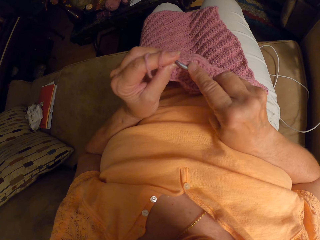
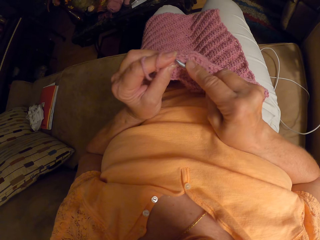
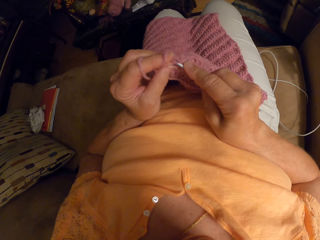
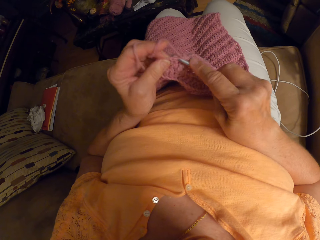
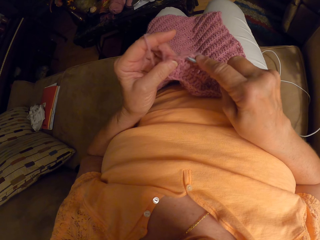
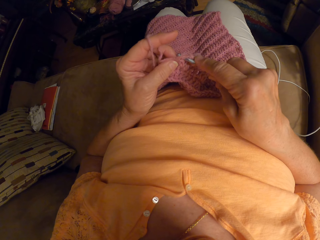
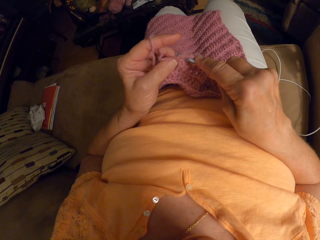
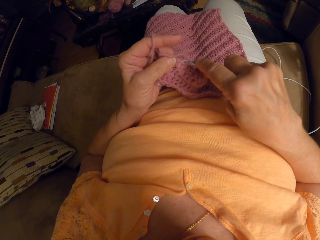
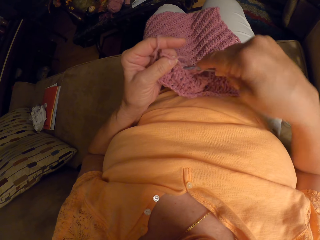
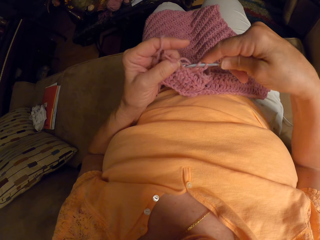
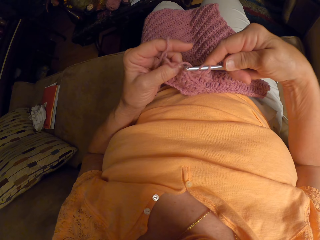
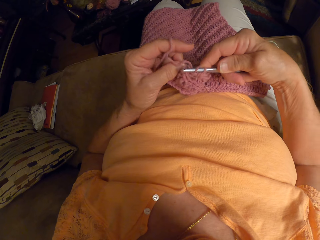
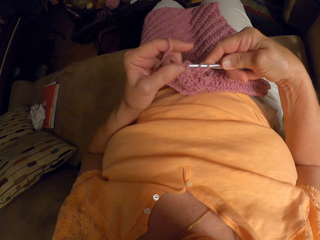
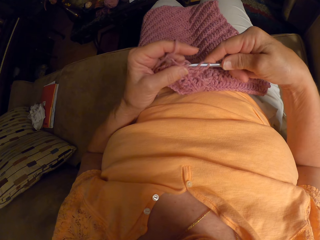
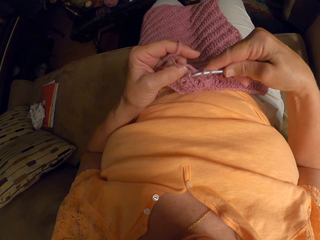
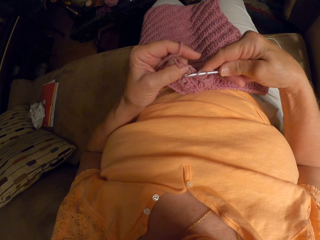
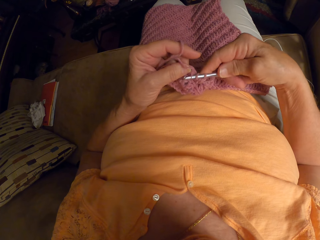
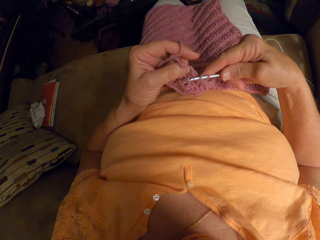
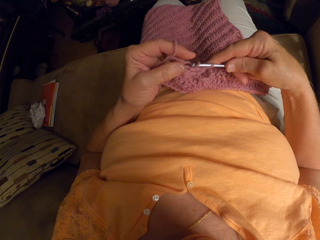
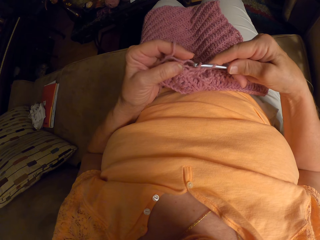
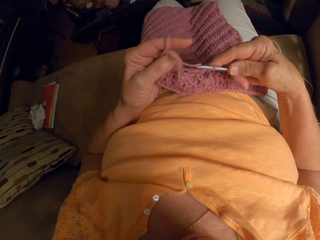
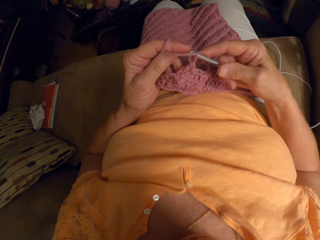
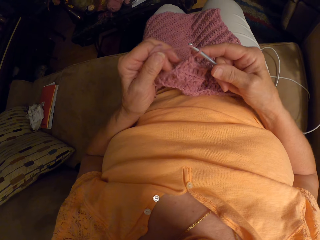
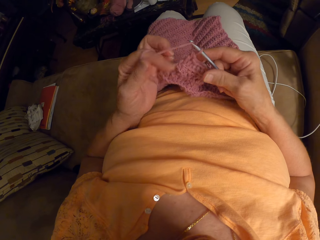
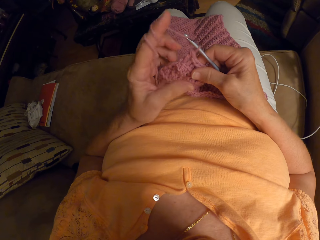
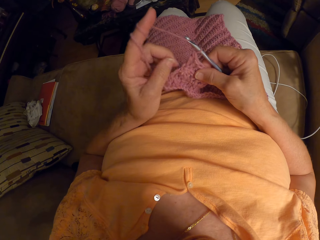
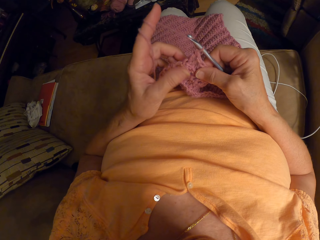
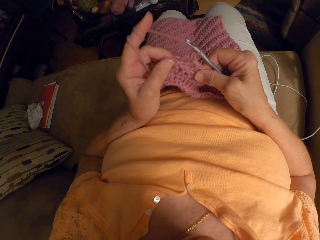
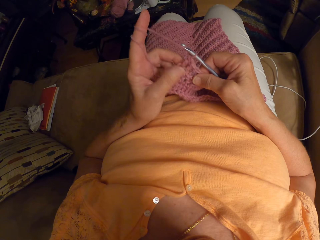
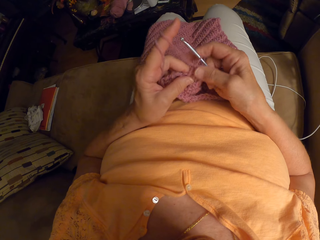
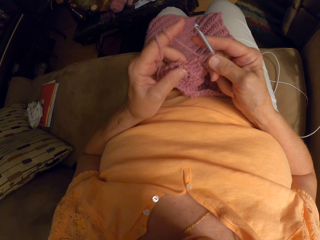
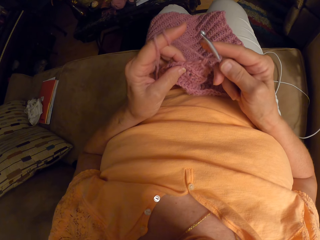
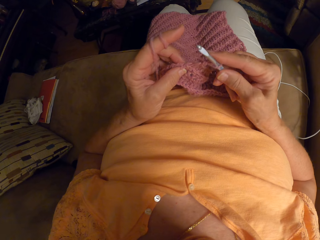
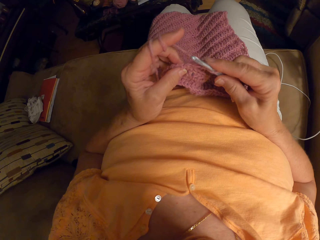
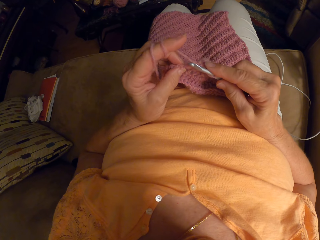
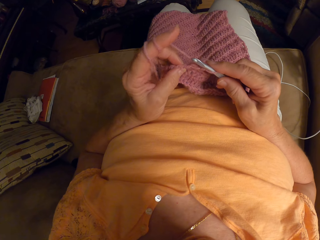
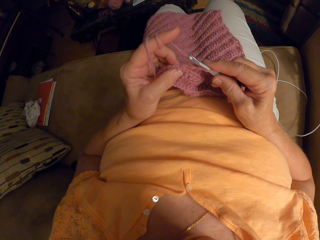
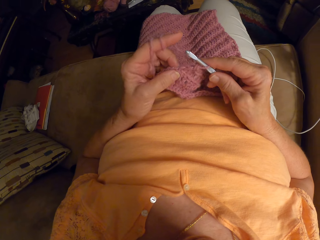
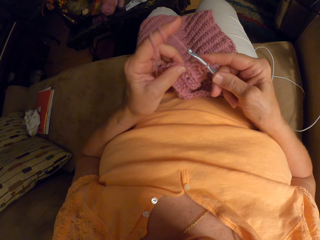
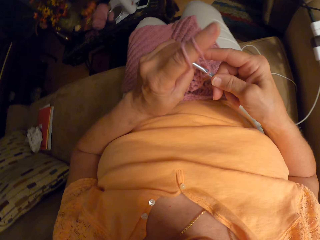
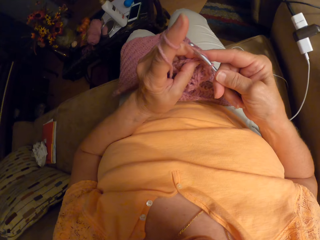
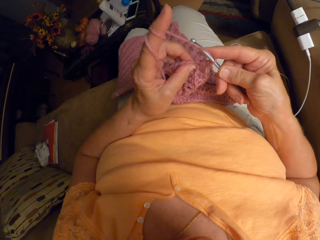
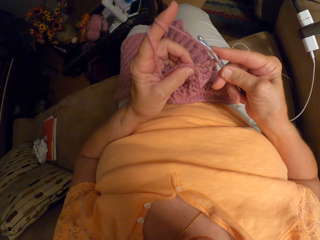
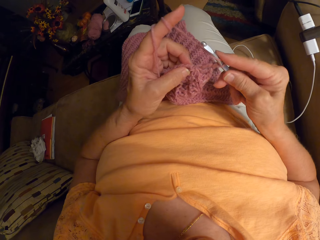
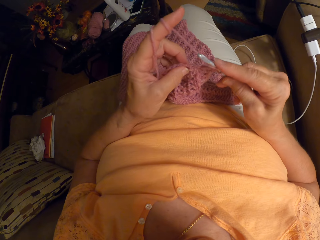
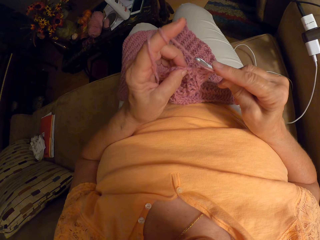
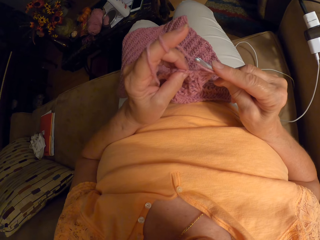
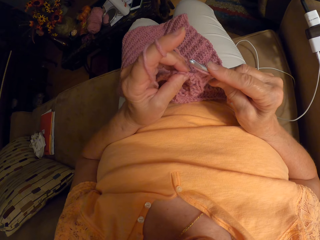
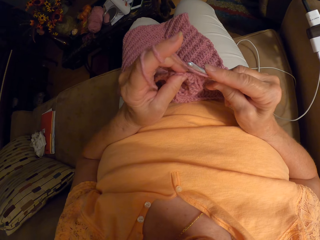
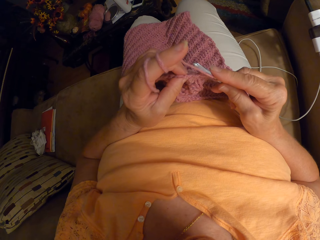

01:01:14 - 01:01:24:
The camera wearer sews a piece of yarn using crochet. She sews the piece of yarn using crochet again. She wraps the yarn around her left index finger. She tries inserting the crochet hook into the yarn.

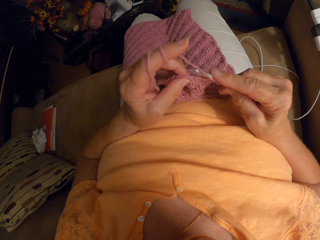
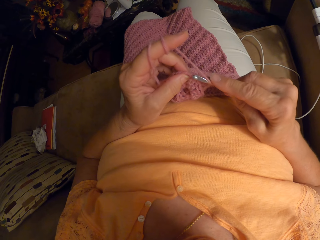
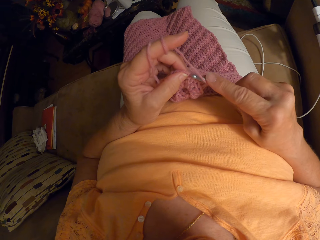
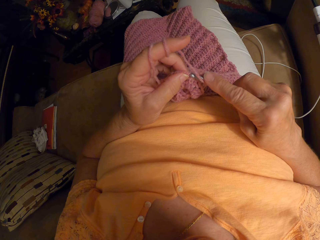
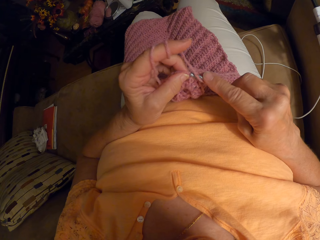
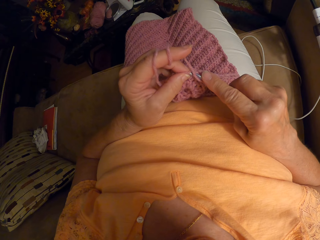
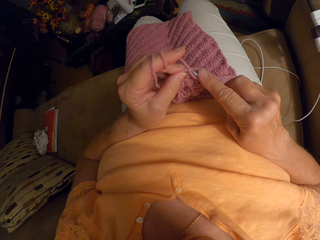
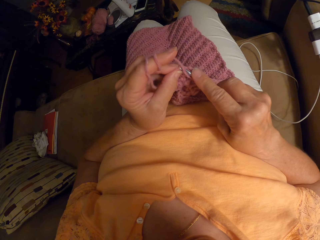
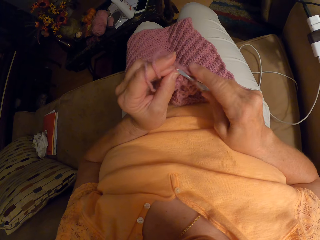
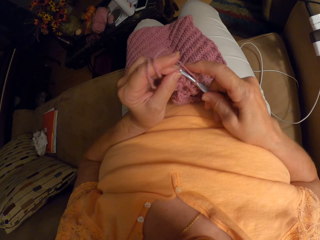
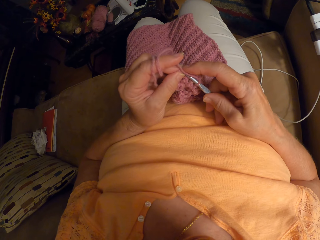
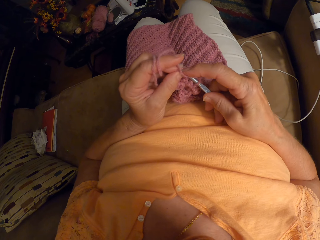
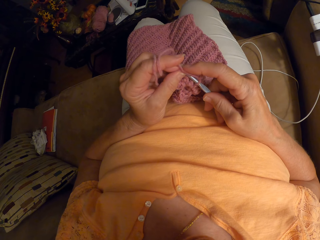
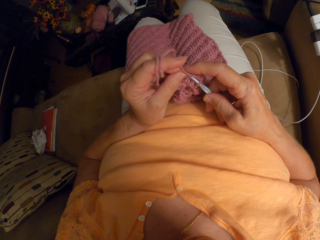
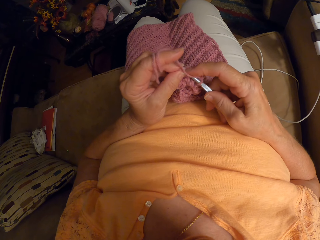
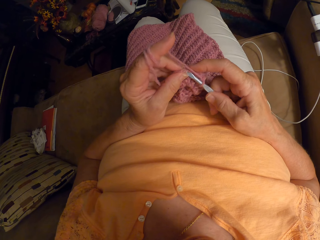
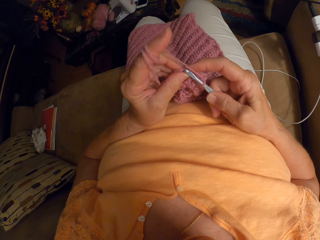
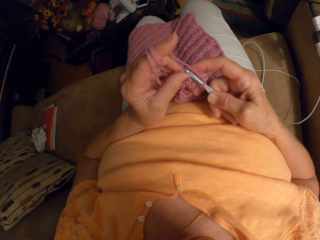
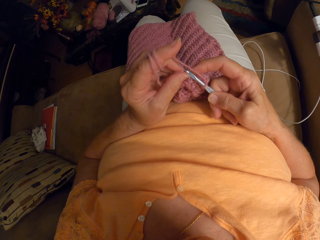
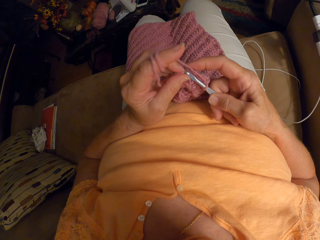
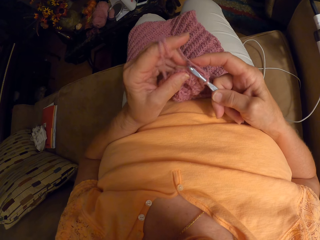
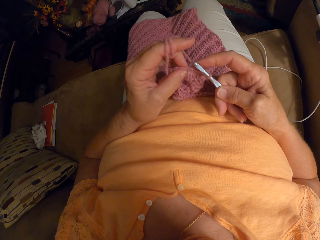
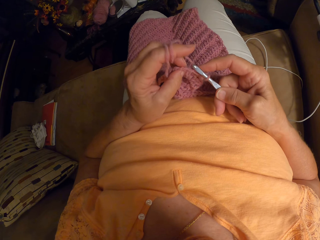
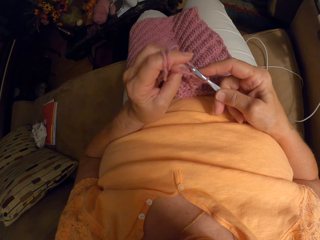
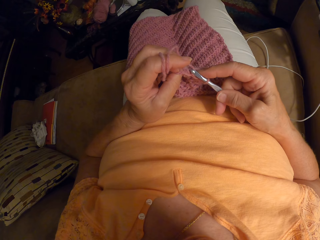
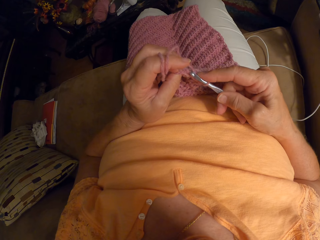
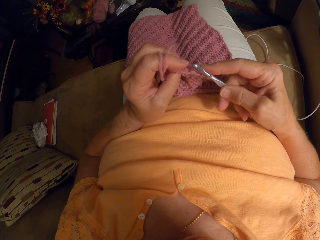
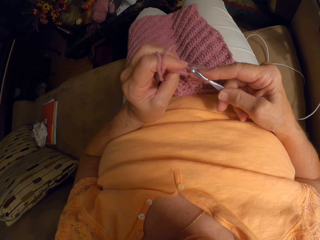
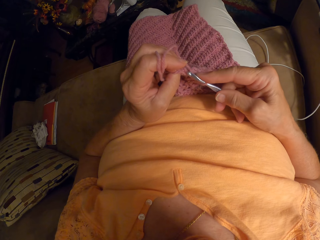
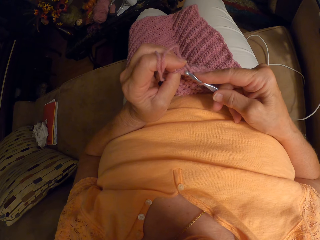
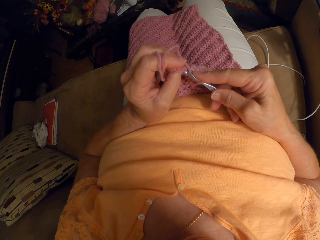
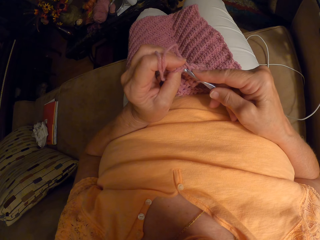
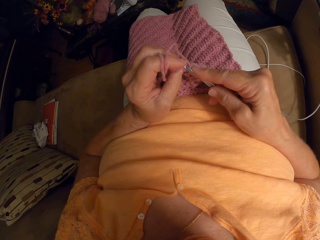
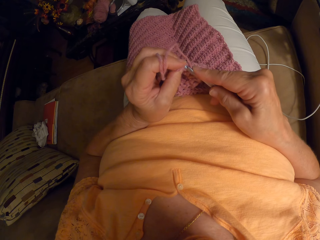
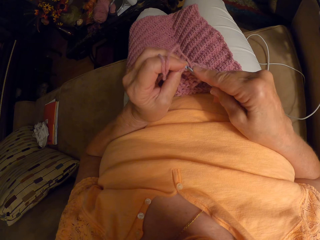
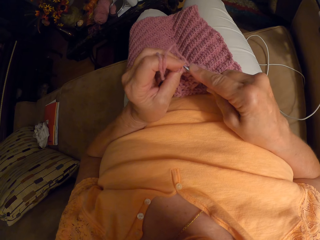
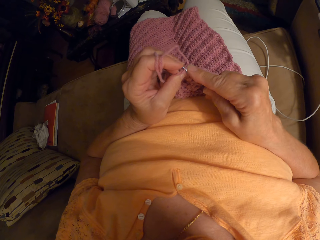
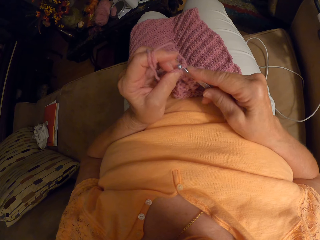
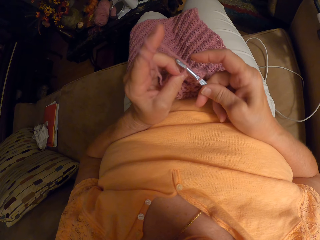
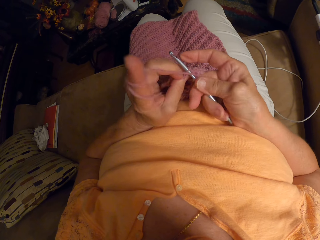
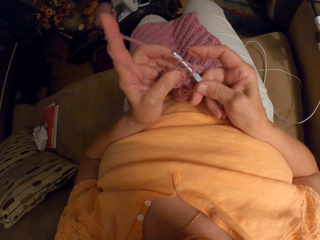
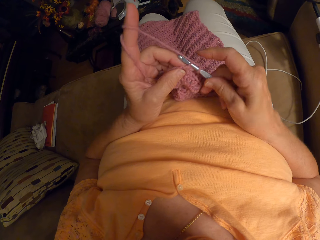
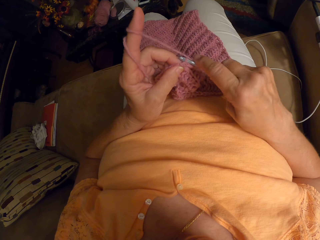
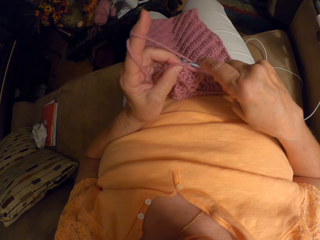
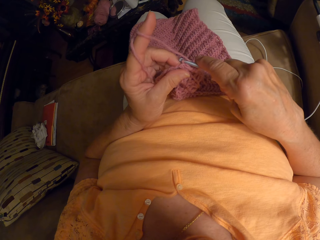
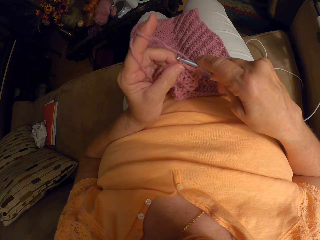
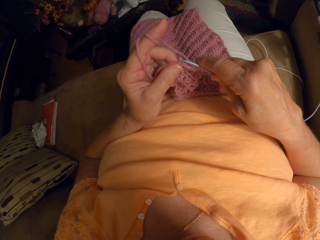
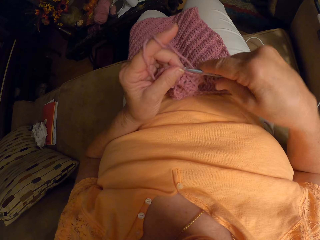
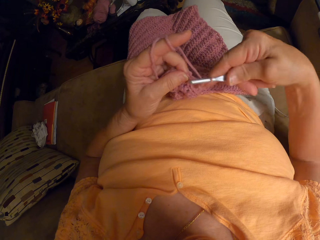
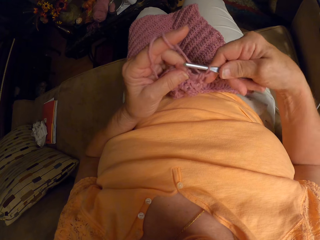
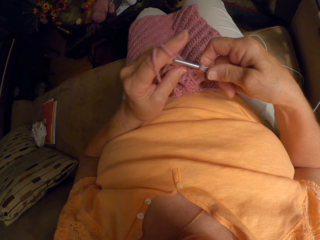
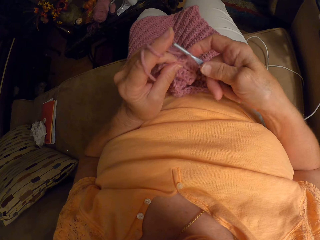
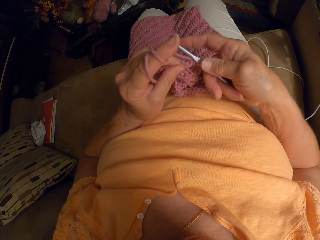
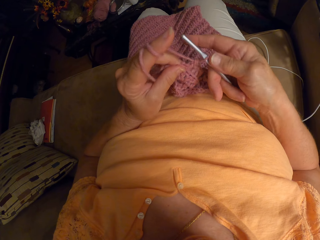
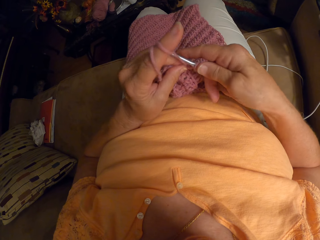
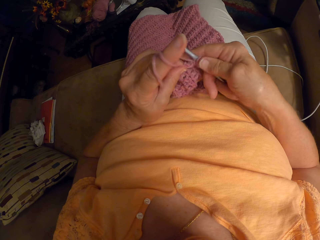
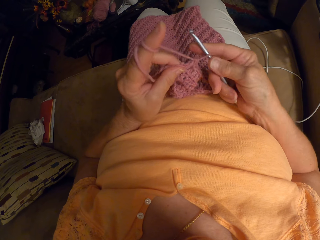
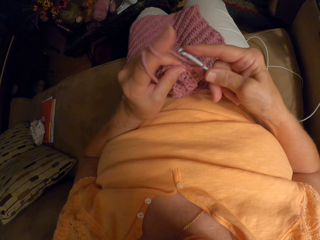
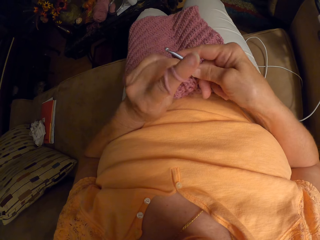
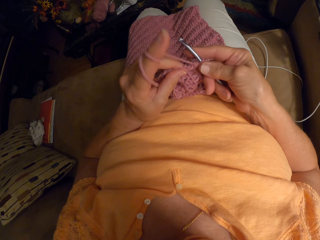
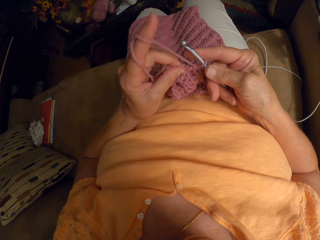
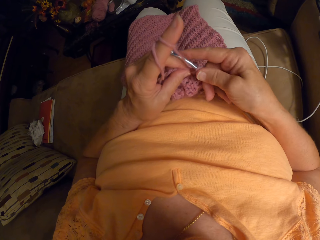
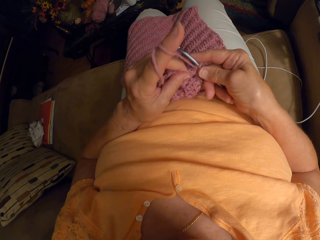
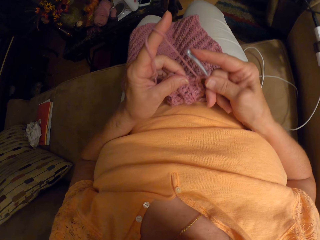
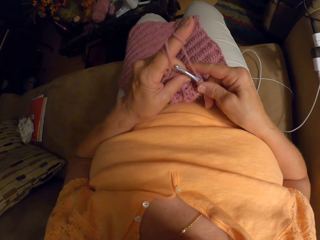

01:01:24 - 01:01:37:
The camera wearer resumes crocheting the yarn with the crochet hook. They insert the crochet on the yarn. They touch the yarn. They sew a piece of yarn using crochet. They sew the piece of yarn using crochet again. They miss crocheting the yarn.
